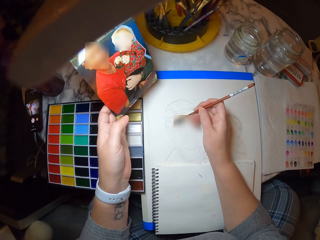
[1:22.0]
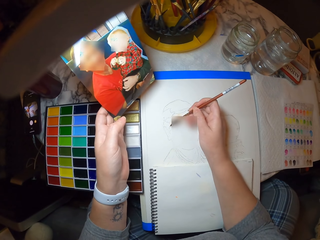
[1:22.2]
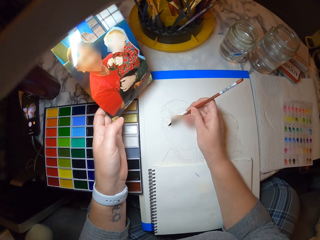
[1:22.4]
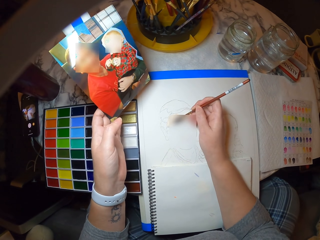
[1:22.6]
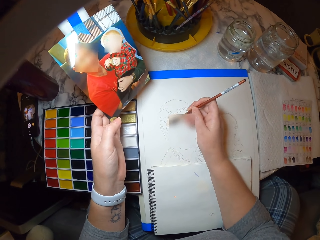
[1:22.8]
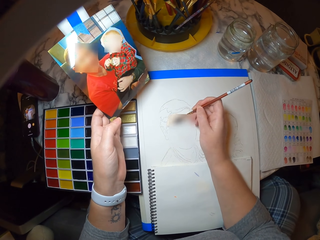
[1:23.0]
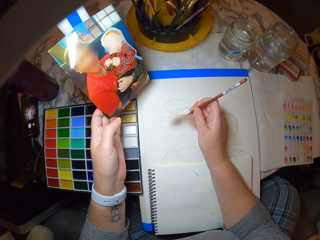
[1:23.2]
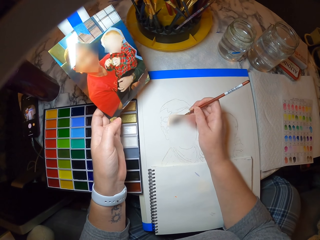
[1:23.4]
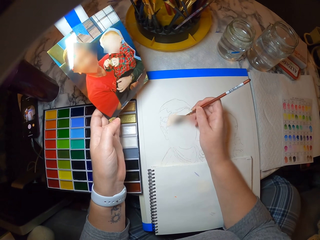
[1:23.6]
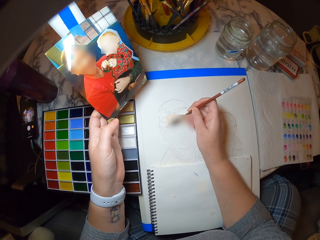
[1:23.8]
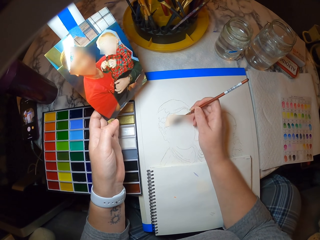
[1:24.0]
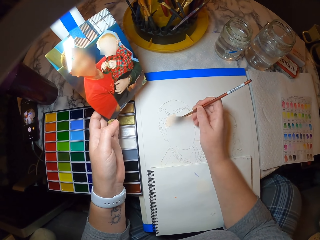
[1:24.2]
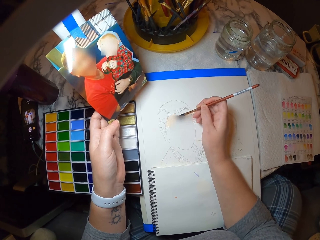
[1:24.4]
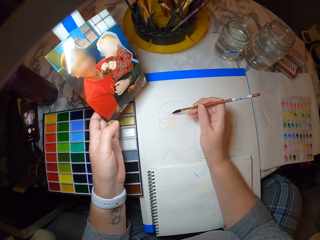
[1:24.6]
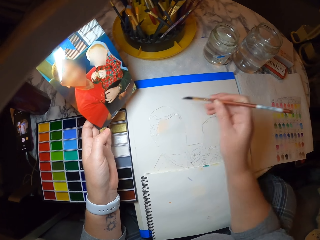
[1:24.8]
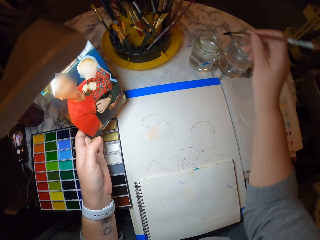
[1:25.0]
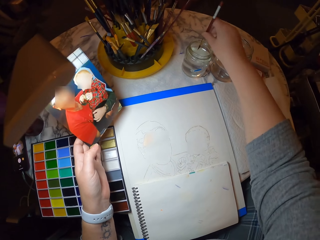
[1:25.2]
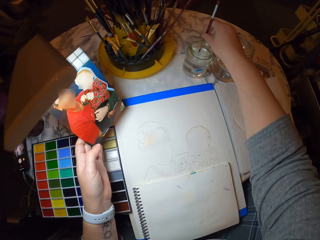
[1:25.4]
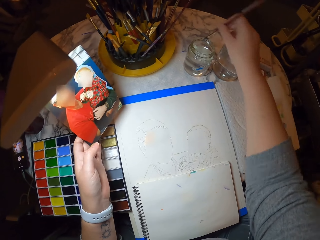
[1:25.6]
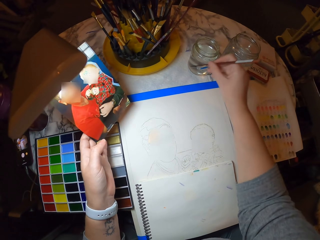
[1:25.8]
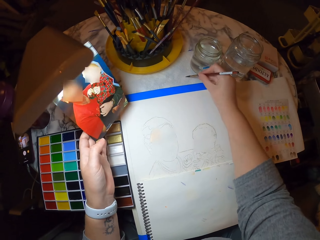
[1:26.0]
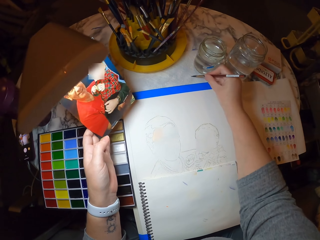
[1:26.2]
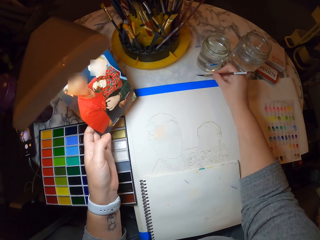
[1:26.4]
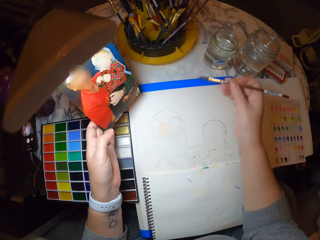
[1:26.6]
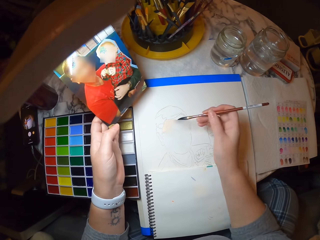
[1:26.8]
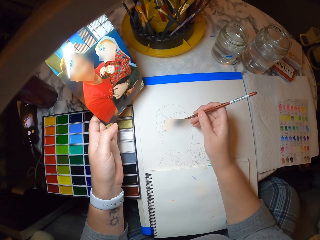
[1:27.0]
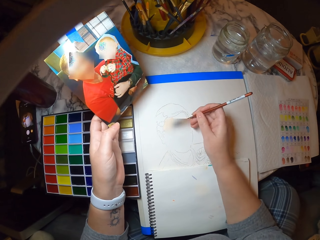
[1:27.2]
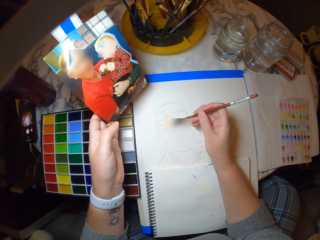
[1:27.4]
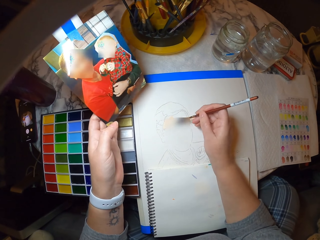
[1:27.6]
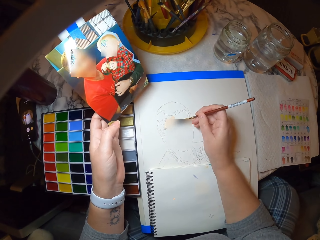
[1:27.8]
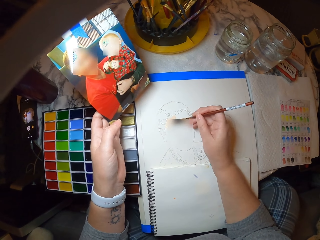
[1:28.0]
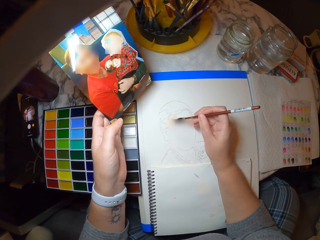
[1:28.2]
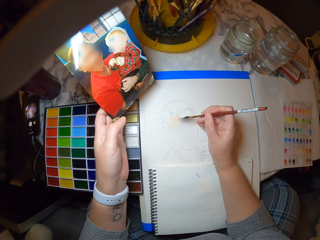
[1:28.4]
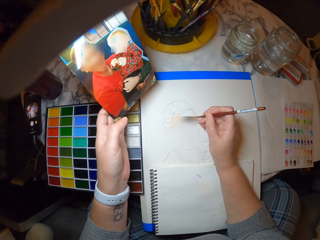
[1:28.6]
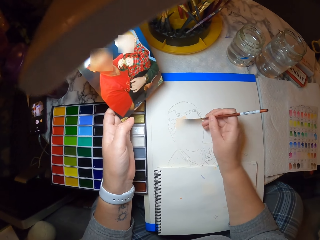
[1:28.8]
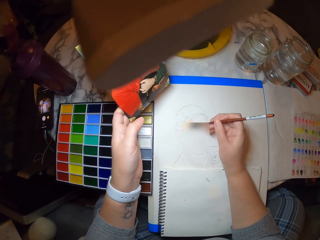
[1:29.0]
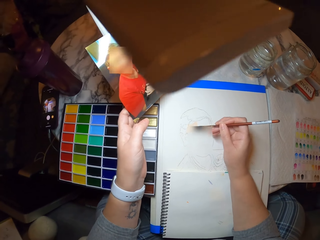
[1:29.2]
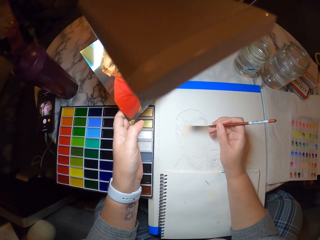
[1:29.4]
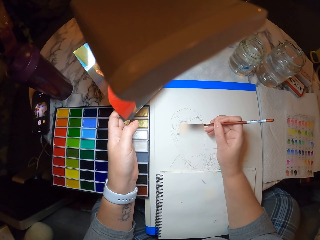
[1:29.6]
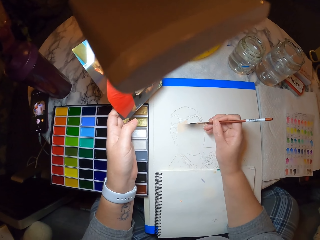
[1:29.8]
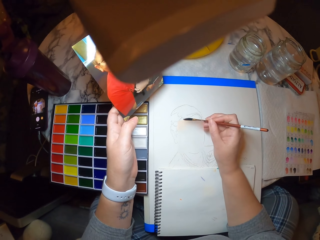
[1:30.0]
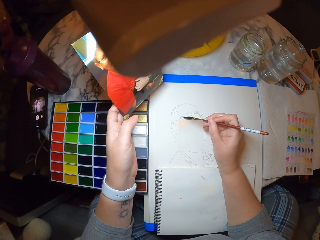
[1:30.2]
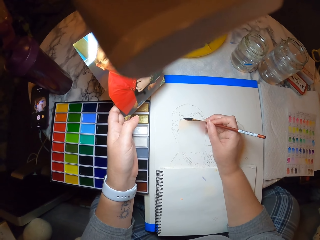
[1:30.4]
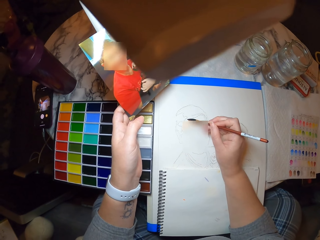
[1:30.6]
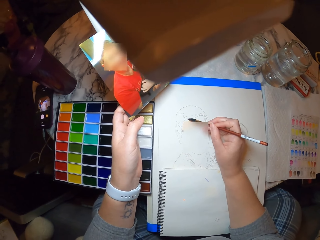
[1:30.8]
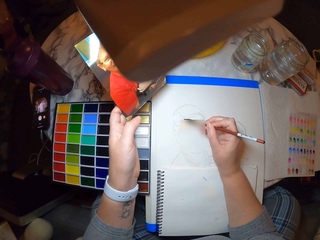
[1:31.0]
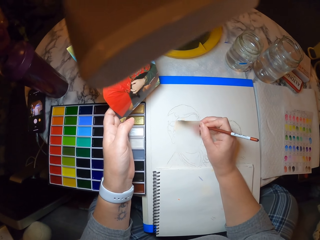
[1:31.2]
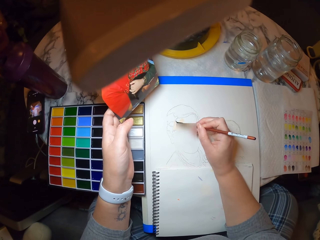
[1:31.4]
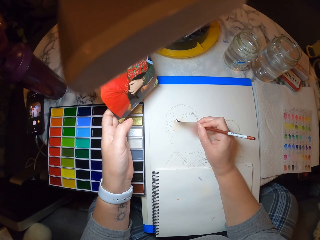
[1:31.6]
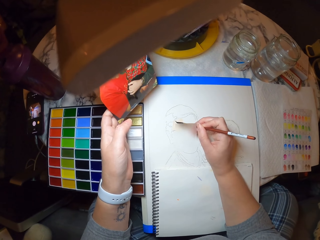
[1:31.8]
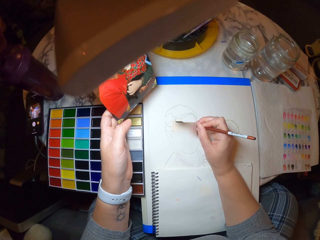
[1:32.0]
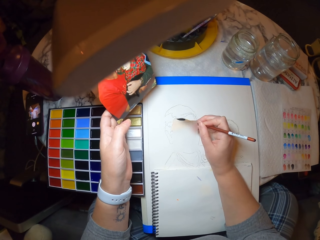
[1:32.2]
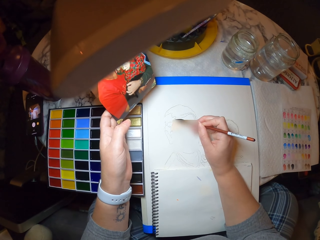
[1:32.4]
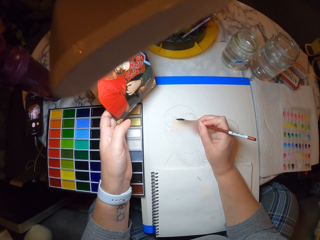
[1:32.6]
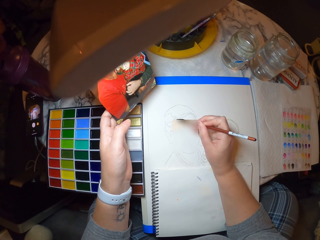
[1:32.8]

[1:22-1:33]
The camera wearer dips the paint brush in the glass of water. They wipe the brush on the table. They paint on the book.

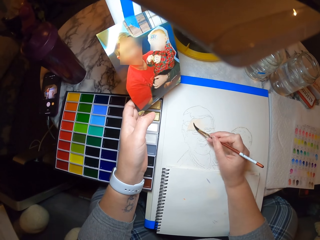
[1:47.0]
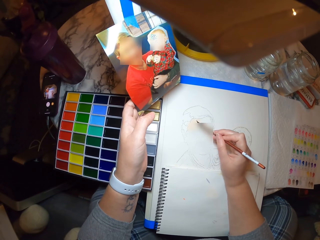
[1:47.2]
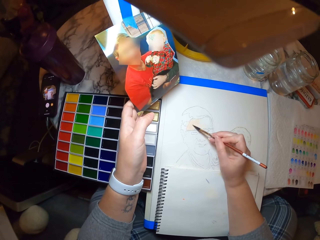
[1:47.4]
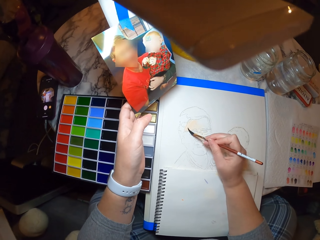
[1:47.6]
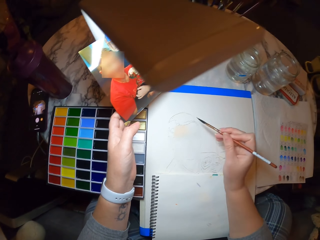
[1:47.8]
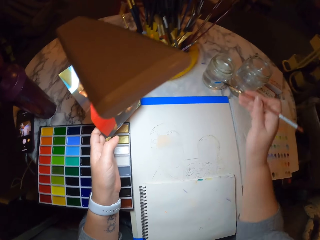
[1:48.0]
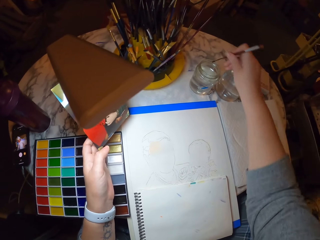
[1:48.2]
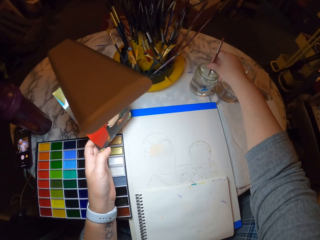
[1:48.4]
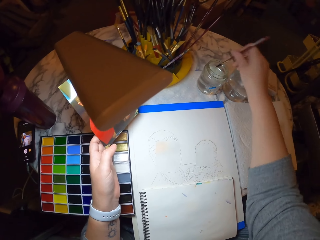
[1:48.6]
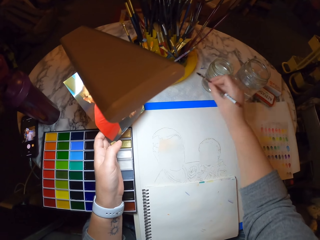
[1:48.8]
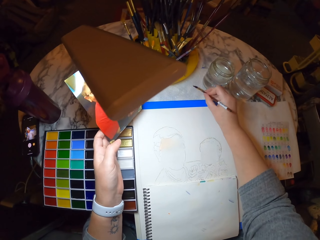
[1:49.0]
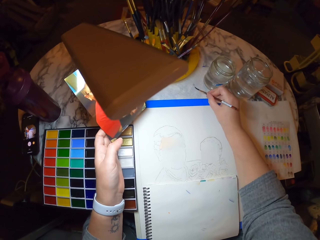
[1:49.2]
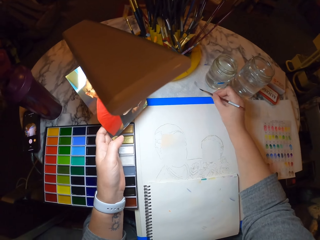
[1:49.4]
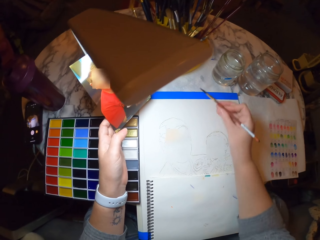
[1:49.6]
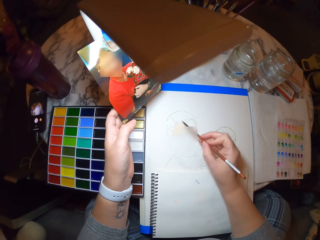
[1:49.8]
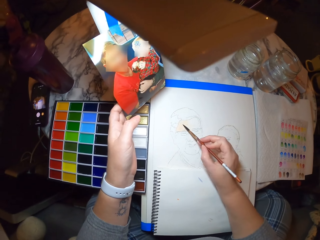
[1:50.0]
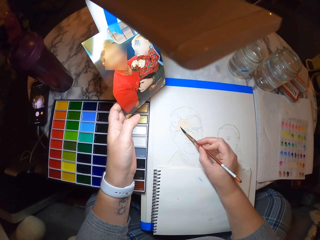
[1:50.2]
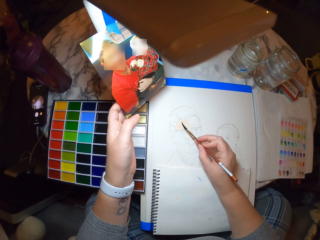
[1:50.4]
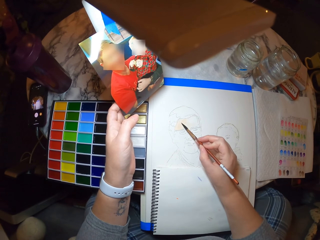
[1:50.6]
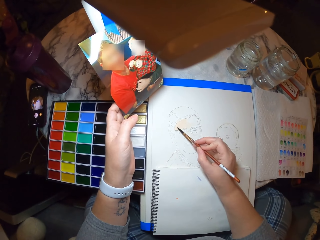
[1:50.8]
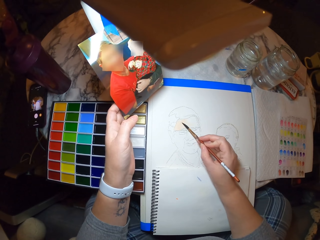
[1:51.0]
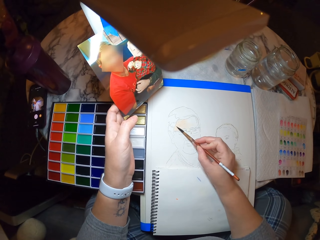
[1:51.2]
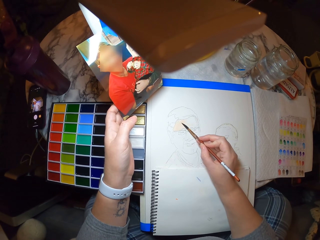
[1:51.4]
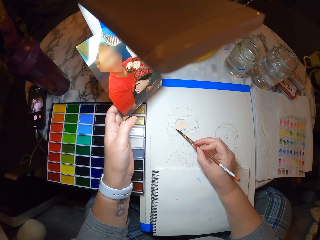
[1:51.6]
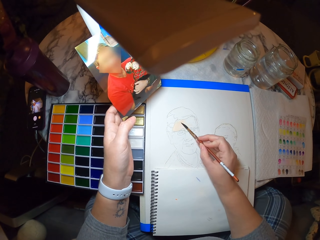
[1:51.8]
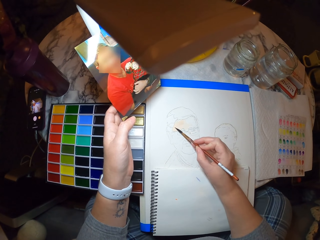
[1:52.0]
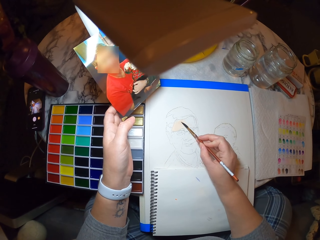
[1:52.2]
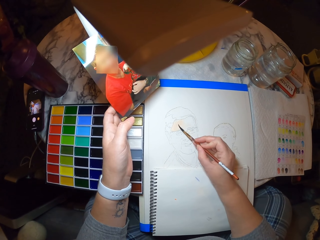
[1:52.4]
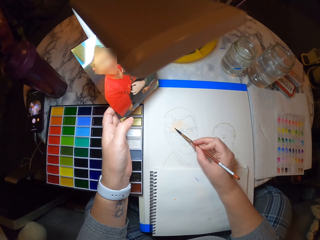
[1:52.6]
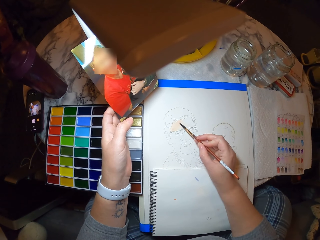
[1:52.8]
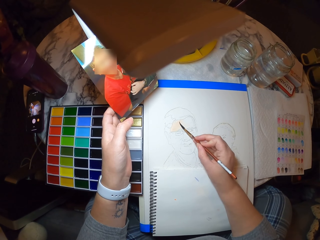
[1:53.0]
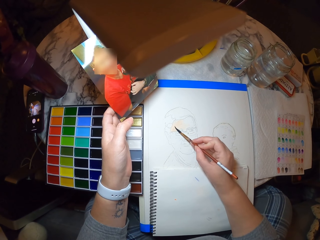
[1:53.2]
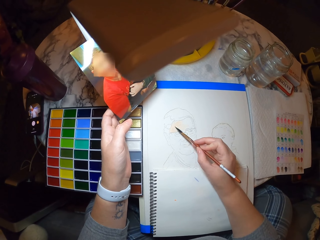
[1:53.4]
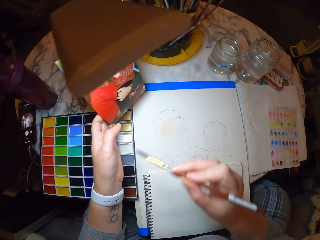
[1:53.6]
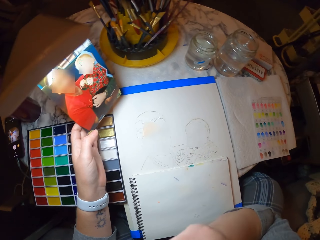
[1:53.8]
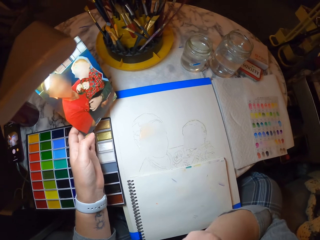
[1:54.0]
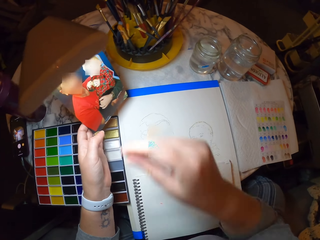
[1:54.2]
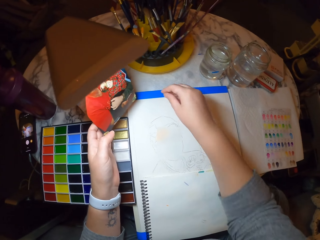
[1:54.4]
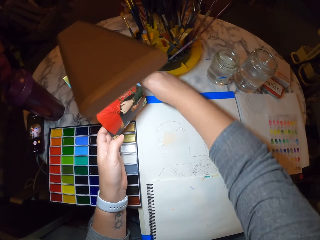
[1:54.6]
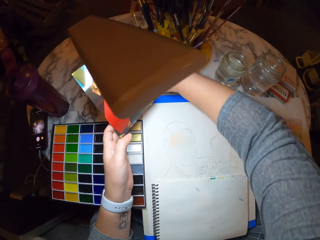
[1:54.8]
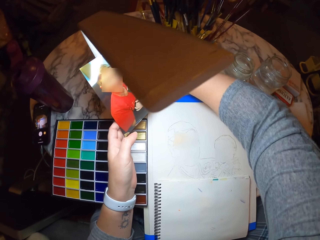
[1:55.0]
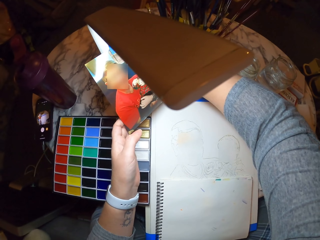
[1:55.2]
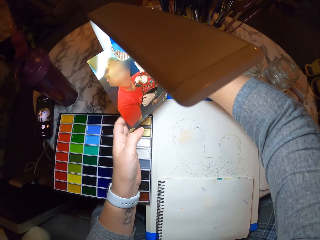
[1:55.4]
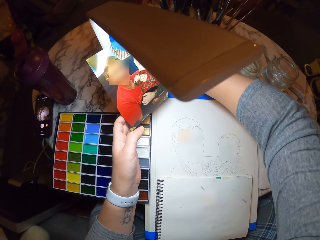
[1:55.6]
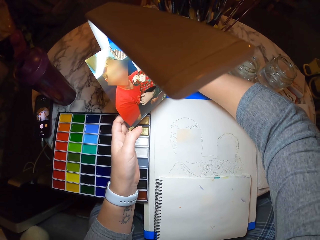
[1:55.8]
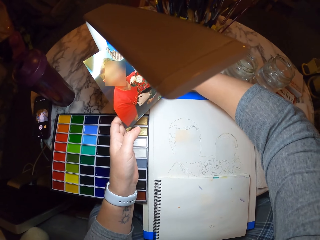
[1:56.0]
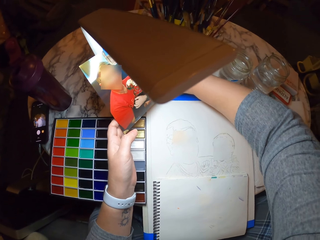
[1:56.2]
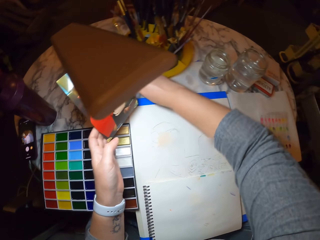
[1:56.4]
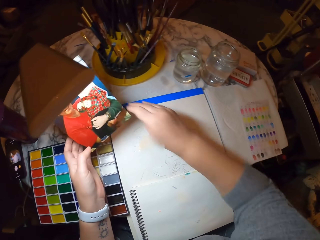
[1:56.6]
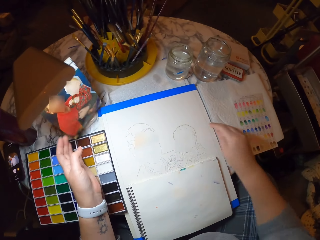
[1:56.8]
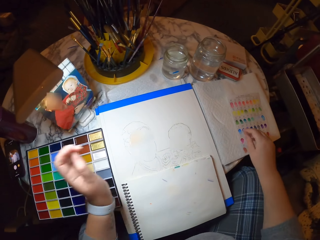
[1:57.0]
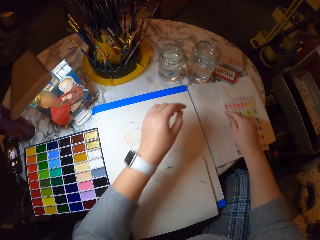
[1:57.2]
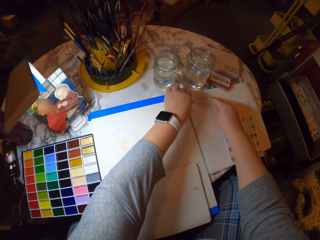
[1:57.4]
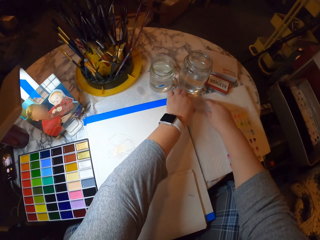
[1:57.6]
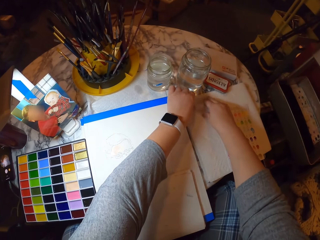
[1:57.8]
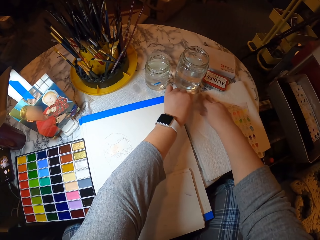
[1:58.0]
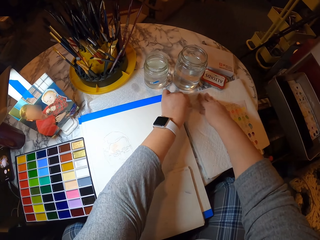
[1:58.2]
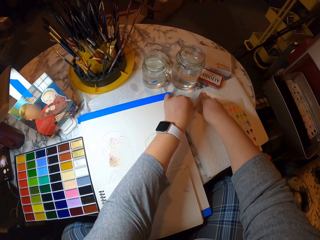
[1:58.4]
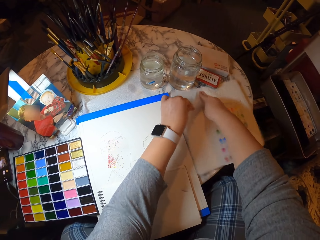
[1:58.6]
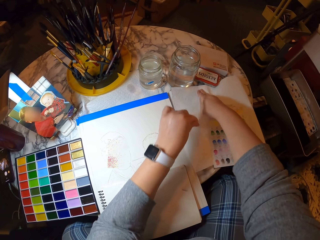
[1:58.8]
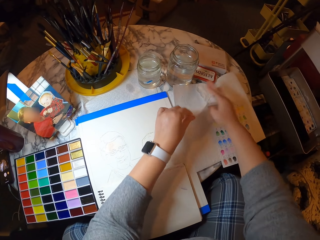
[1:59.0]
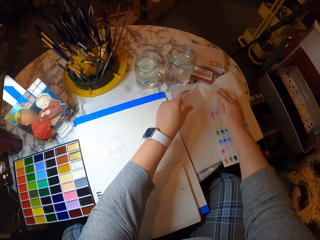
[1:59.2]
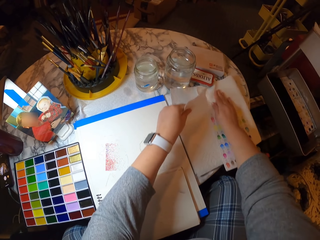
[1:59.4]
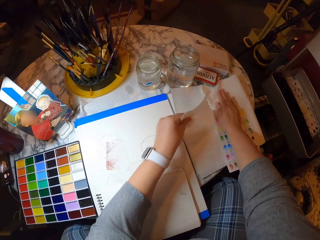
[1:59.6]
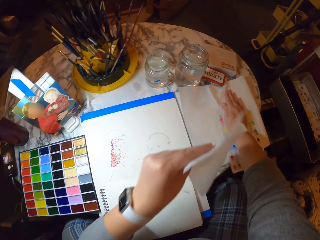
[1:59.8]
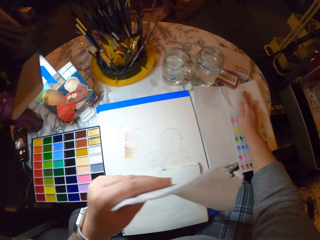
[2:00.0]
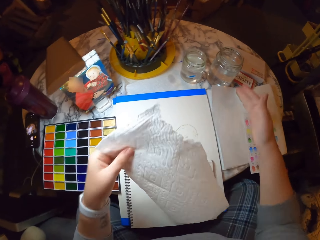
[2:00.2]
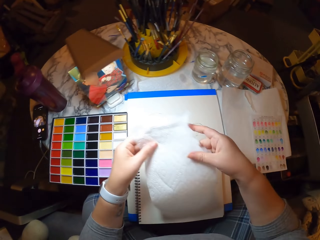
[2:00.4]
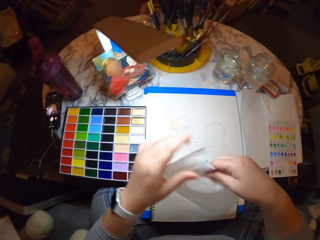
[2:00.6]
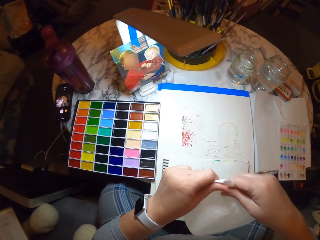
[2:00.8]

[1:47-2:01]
The camera wearer dips the paint brush in the glass of water. He wipes the brush on the table. He paints on the book. He holds the paint brush with his mouth. He tears the tissue.
